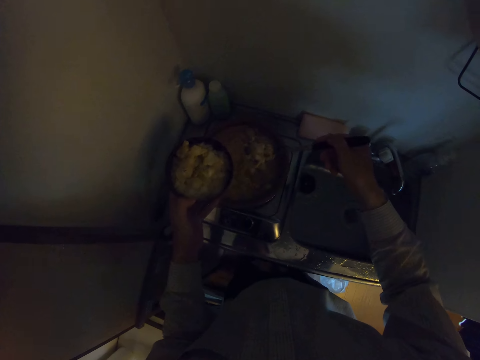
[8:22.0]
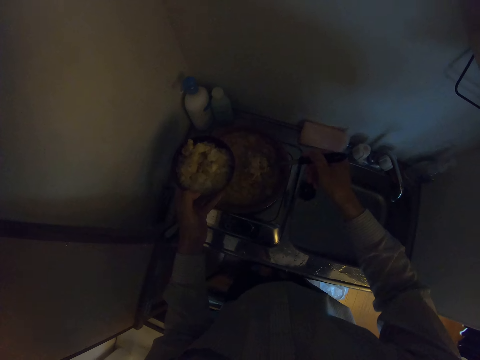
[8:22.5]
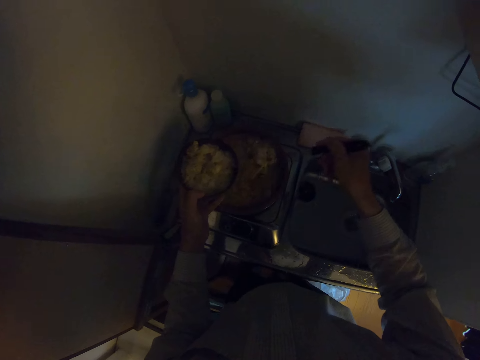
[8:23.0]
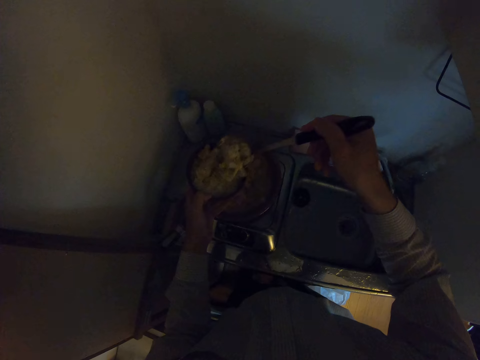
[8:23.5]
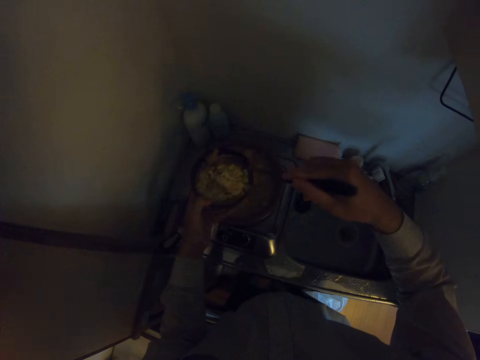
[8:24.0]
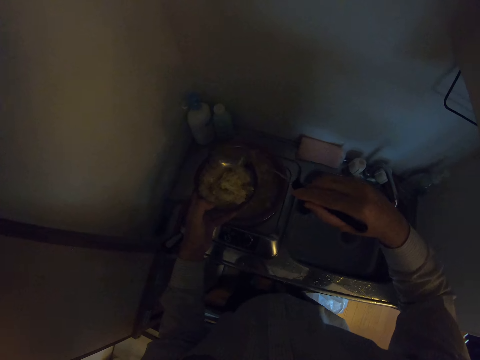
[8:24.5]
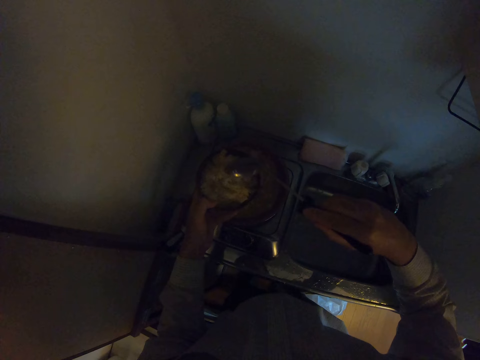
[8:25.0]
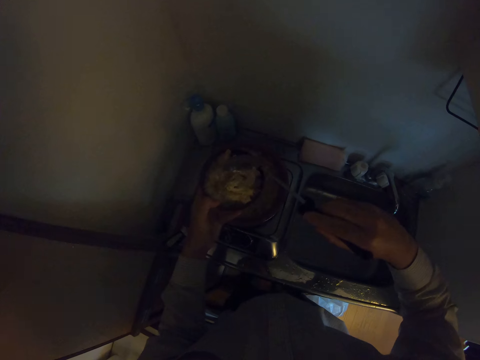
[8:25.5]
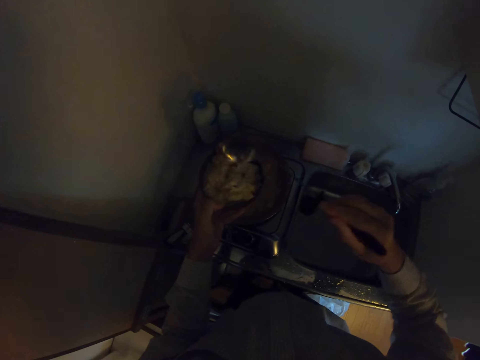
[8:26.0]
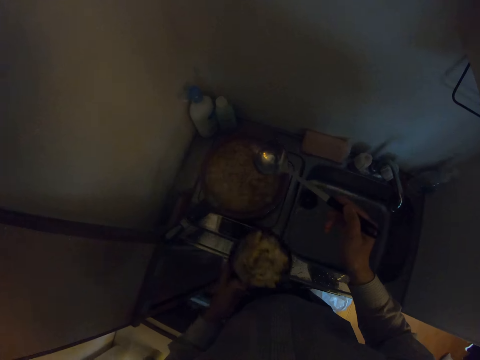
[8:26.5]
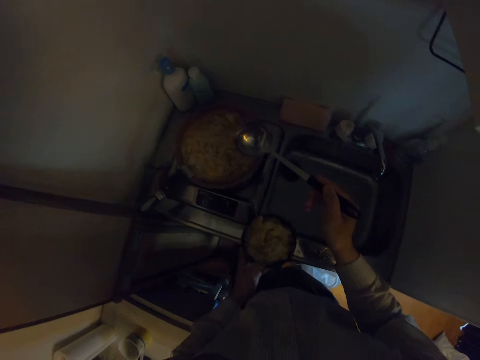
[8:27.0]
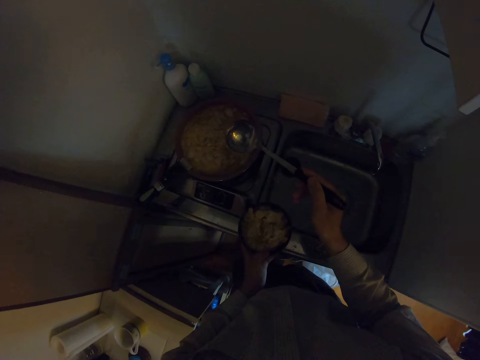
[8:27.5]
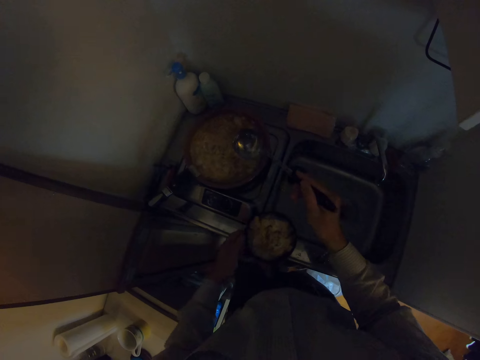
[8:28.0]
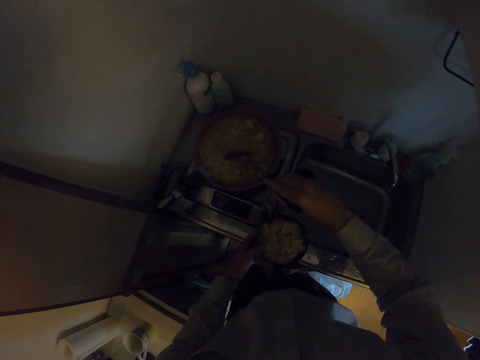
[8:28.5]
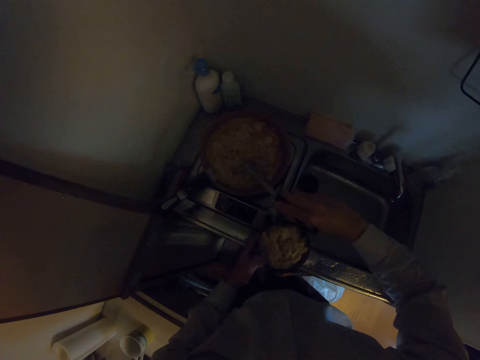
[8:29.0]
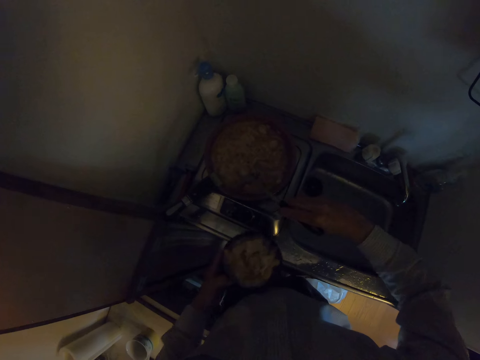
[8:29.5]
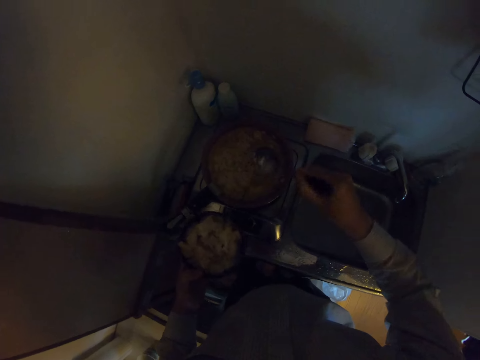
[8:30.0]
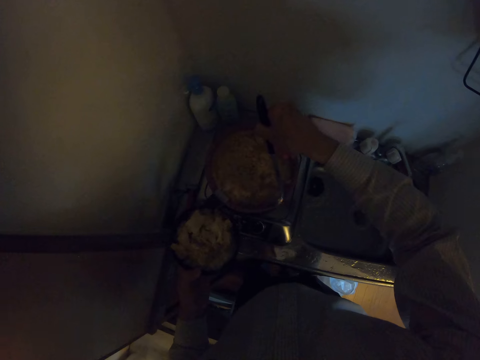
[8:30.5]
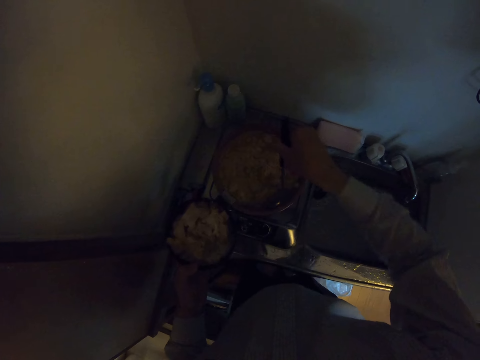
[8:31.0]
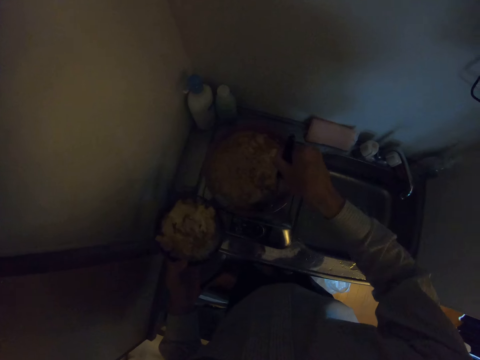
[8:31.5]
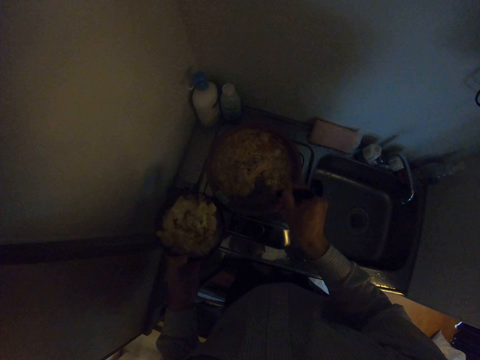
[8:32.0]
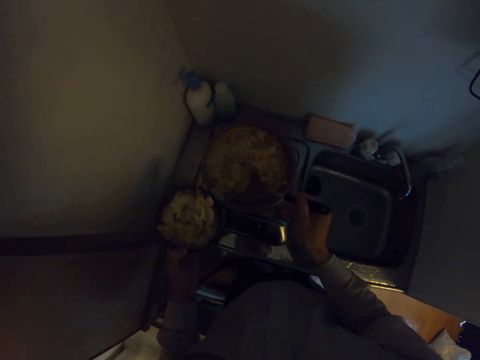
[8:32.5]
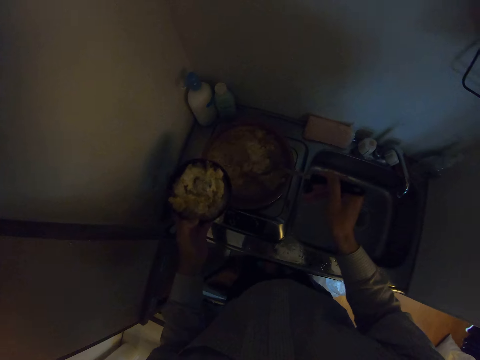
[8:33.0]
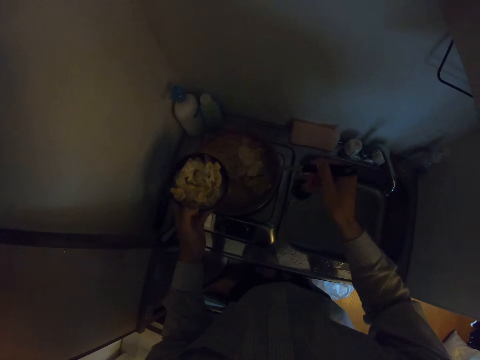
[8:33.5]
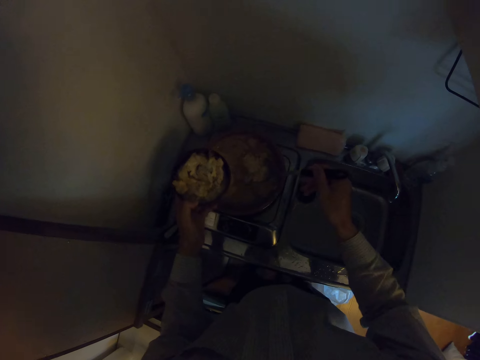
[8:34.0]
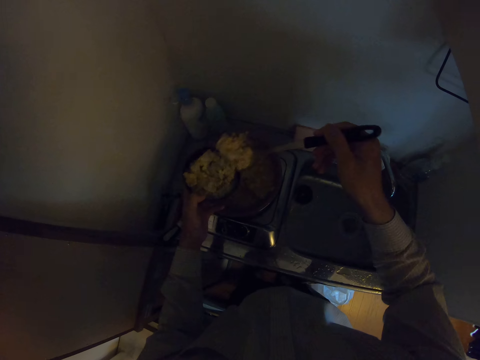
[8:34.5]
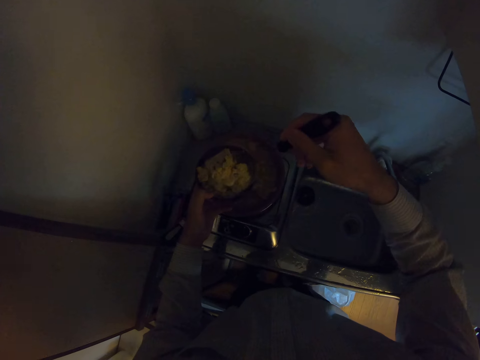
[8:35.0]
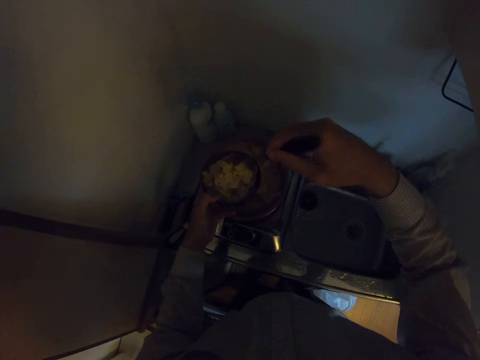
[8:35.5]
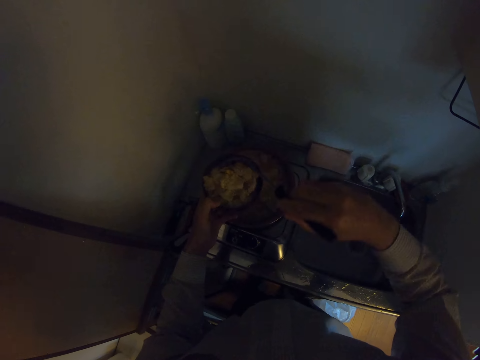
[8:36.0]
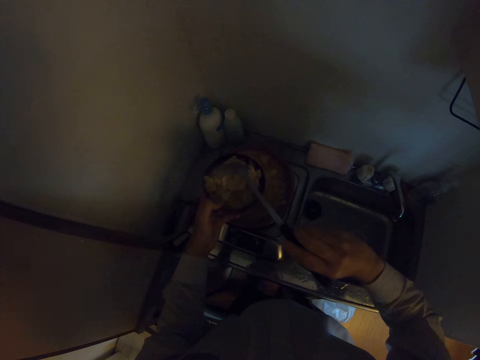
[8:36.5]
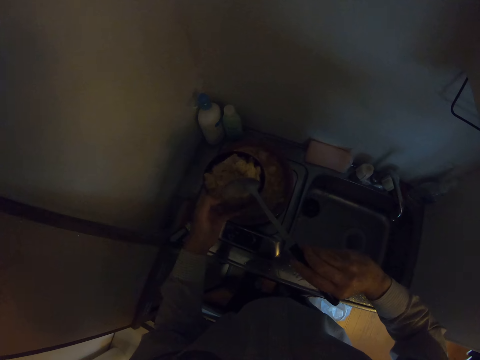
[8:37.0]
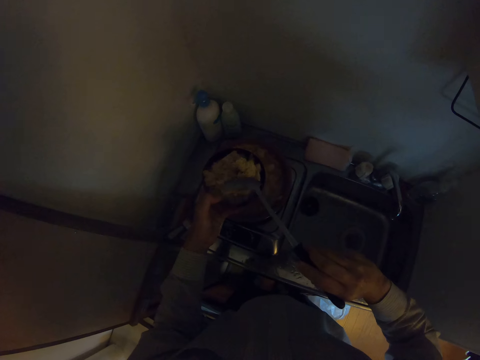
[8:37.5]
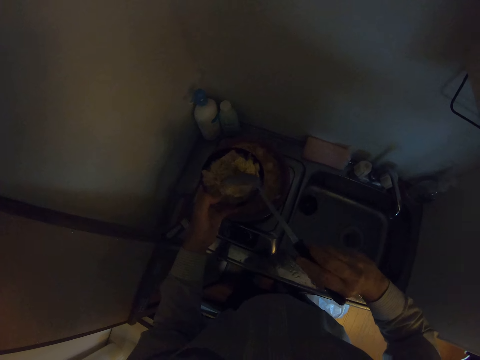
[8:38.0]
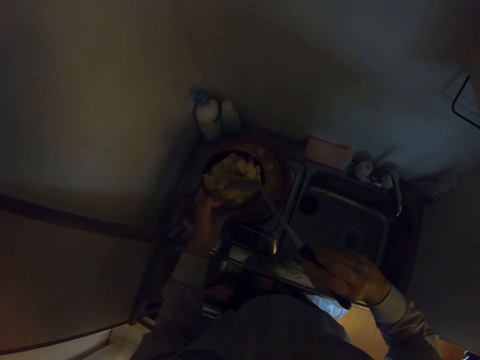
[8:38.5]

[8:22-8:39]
The camera wearer pours the meat or potatoes into the bowl of rice. He drops the bowl of rice on the kitchen sink with his left hand. He dips the long spoon into the frying pan. He picks up the bowl of rice on the kitchen sink with his left hand. He scoops part of the meat in the frying pan with the long spoon again. He pours the meat into the bowl of rice.

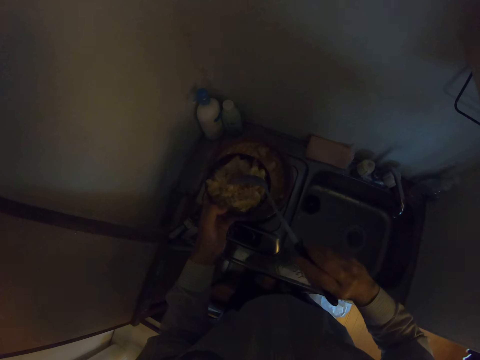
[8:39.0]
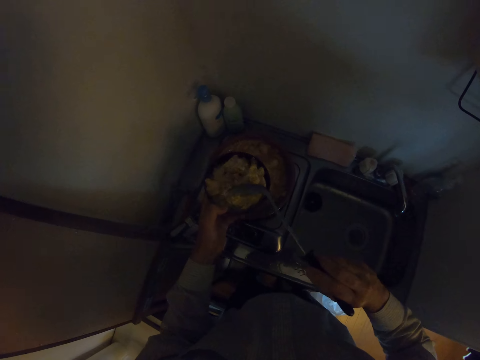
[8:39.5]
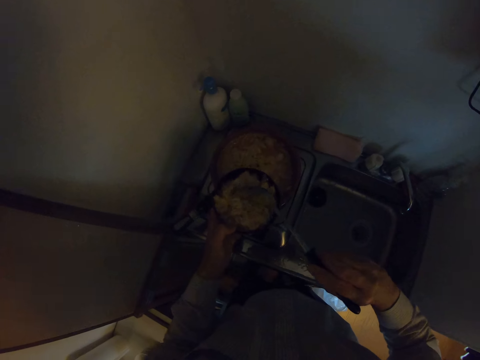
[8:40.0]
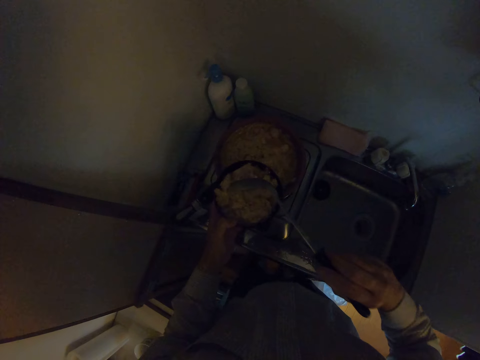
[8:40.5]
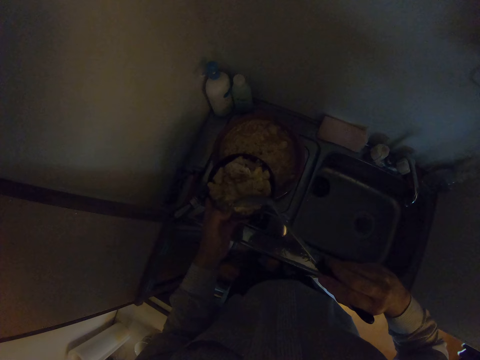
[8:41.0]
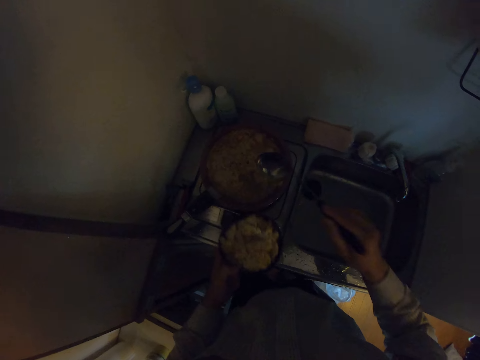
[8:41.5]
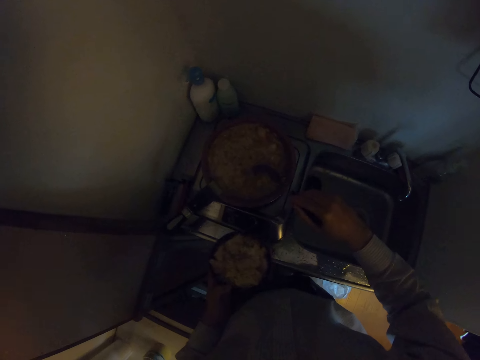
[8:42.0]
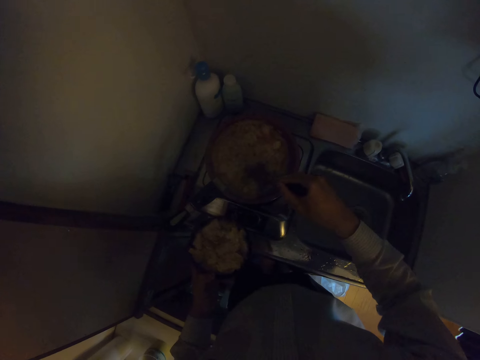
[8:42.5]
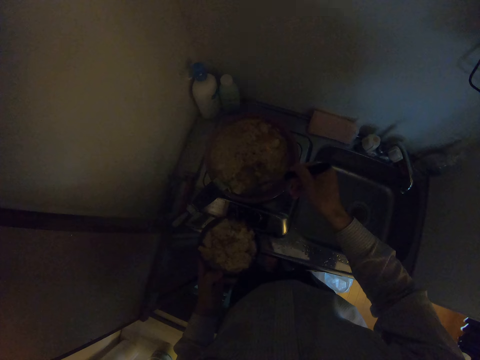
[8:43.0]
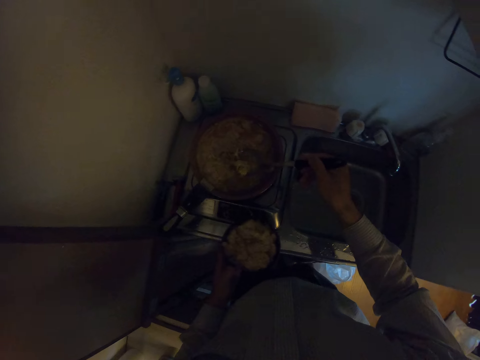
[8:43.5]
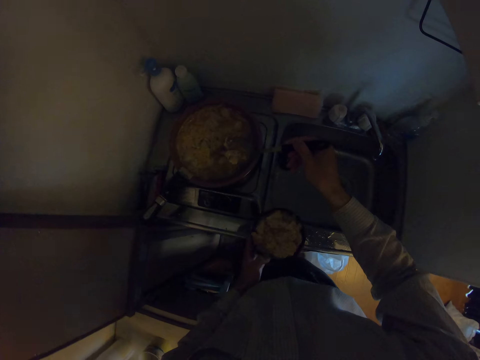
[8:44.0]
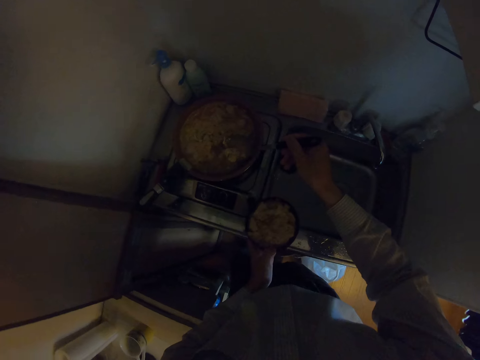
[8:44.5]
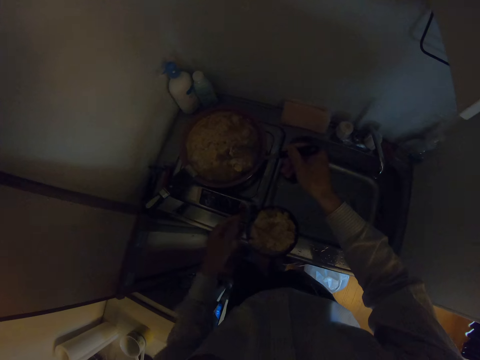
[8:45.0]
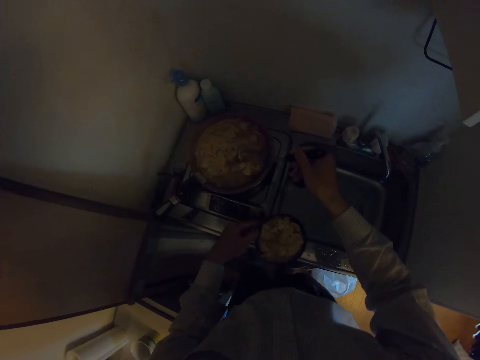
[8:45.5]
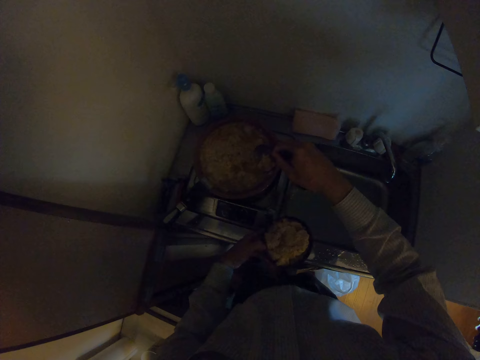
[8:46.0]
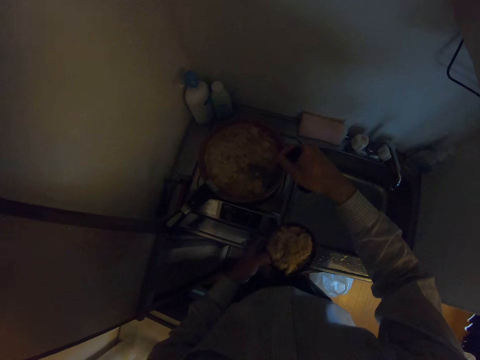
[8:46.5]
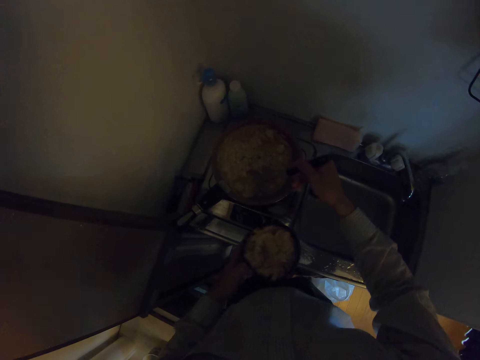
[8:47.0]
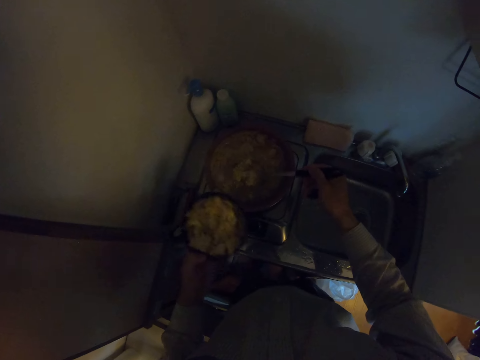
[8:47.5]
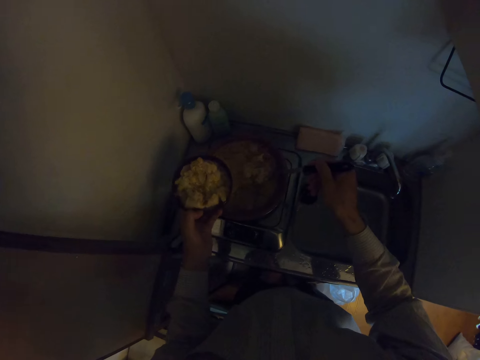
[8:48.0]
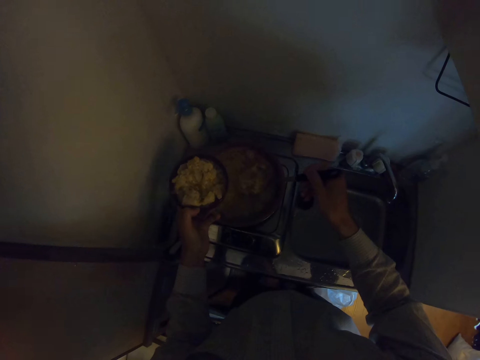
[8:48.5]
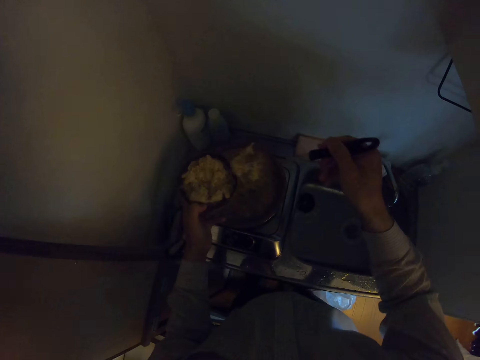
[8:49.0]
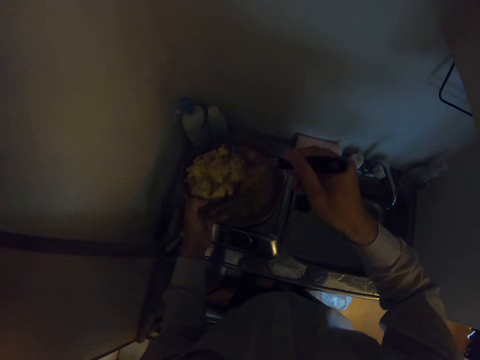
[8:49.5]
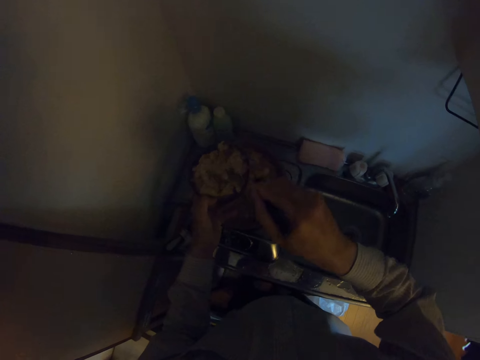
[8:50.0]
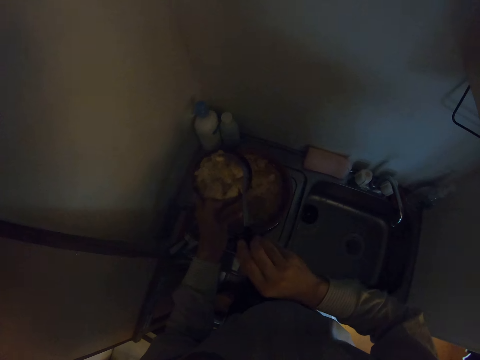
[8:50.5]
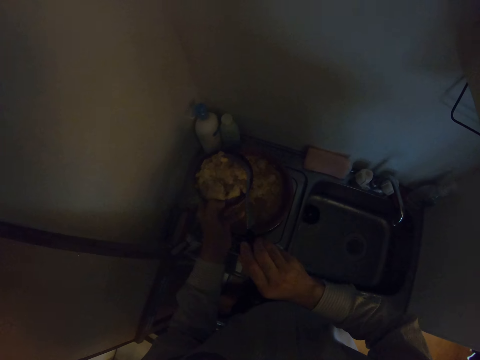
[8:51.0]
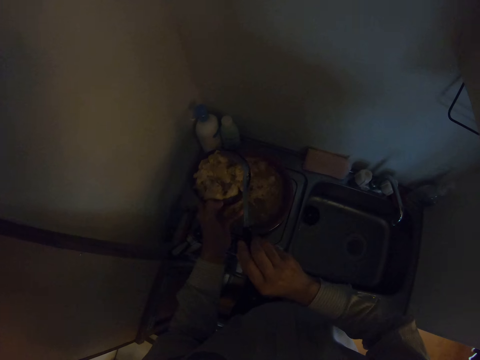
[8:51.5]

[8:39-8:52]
The camera wearer scoops part of the meat or potatoes in the frying pan with the long spoon again. He drops the bowl of rice on the kitchen sink with his left hand. He scoops part of the meat in the frying pan with the long spoon again. He picks up the bowl of rice on the kitchen sink with his left hand. He scoops part of the meat in the frying pan with the long spoon again. He puts the potatoes in the bowl.
